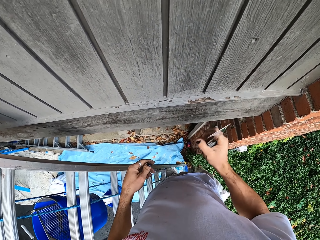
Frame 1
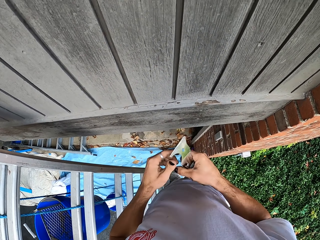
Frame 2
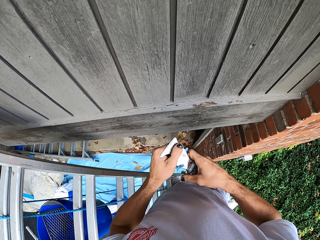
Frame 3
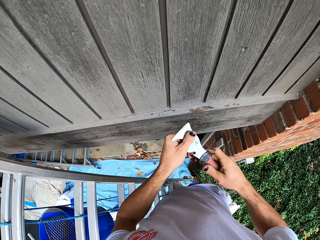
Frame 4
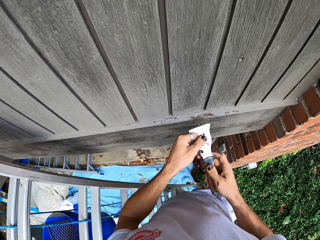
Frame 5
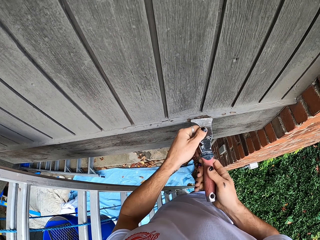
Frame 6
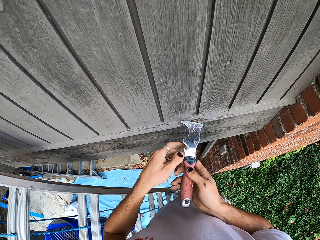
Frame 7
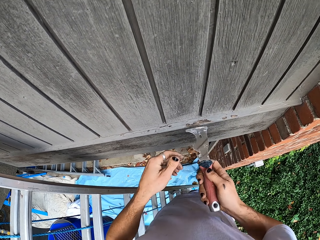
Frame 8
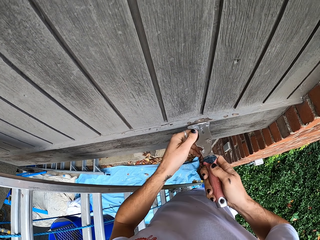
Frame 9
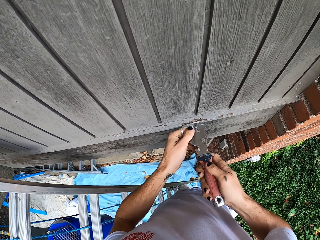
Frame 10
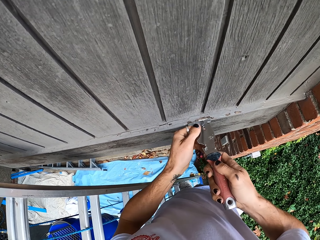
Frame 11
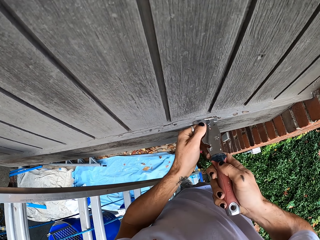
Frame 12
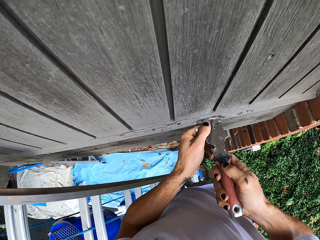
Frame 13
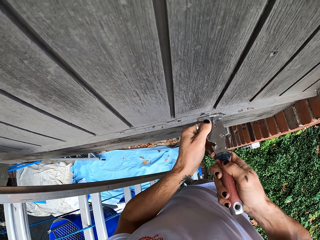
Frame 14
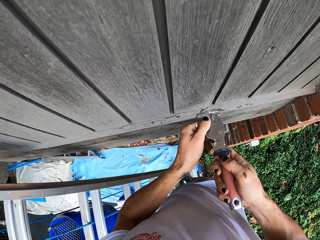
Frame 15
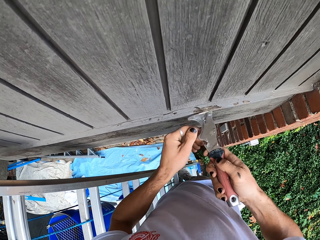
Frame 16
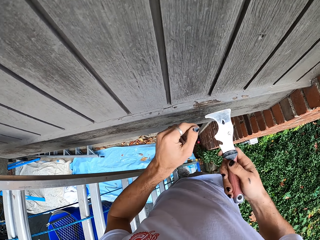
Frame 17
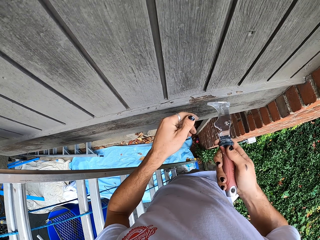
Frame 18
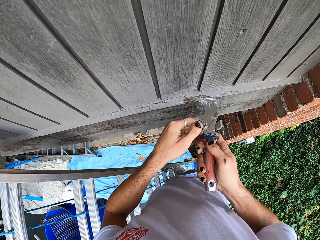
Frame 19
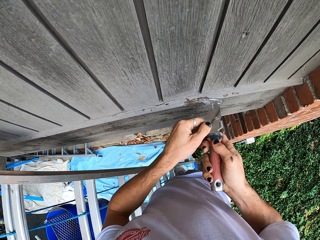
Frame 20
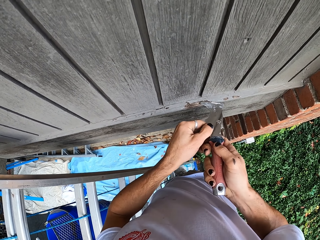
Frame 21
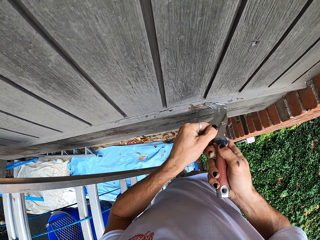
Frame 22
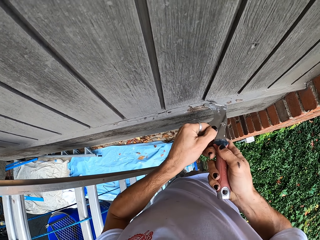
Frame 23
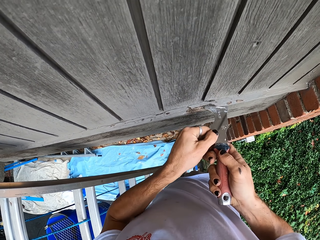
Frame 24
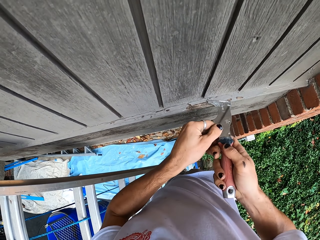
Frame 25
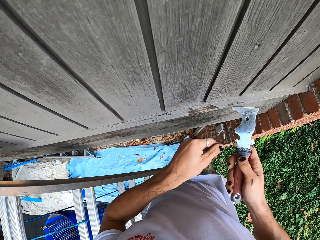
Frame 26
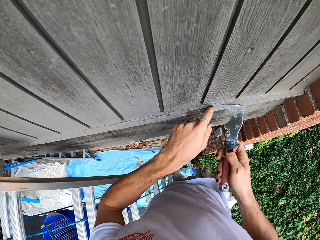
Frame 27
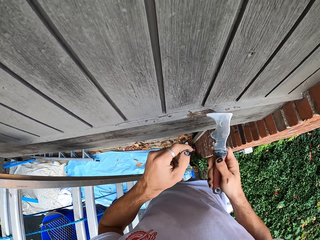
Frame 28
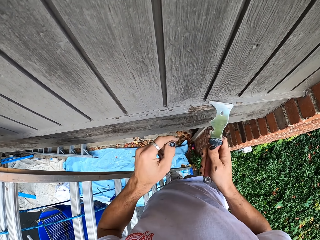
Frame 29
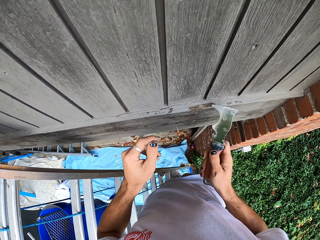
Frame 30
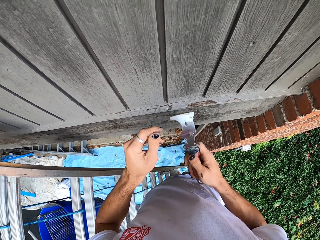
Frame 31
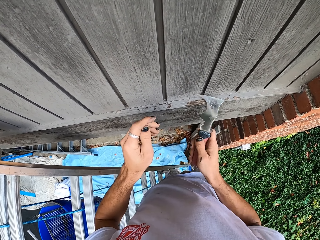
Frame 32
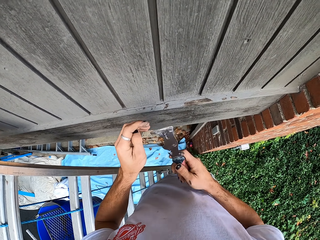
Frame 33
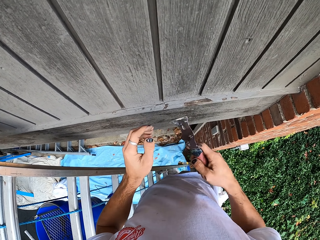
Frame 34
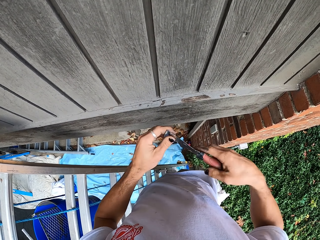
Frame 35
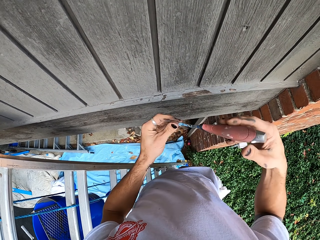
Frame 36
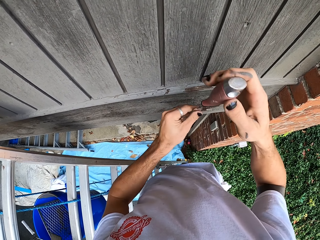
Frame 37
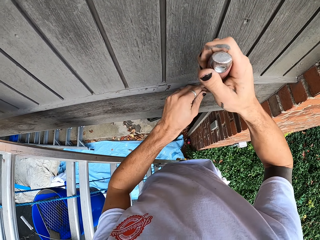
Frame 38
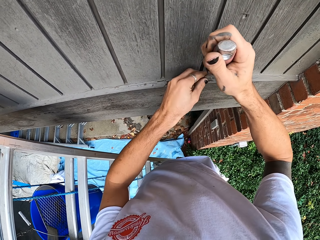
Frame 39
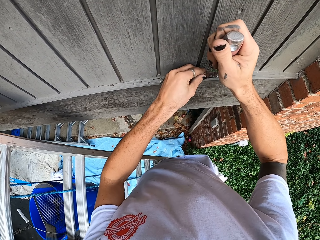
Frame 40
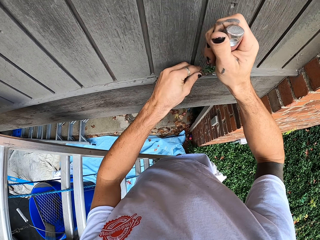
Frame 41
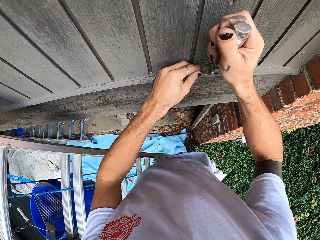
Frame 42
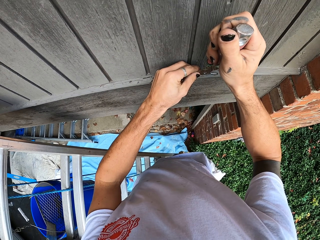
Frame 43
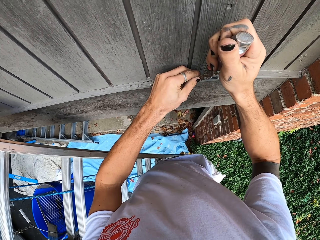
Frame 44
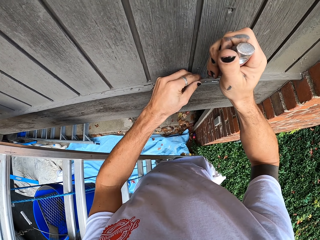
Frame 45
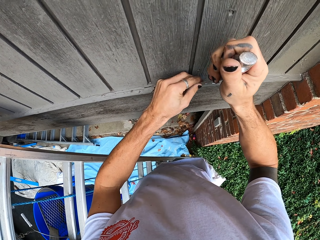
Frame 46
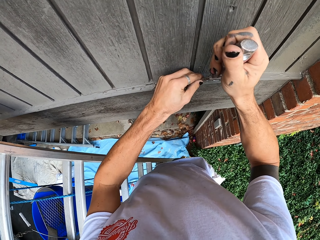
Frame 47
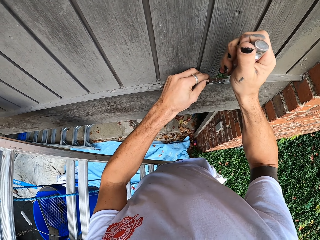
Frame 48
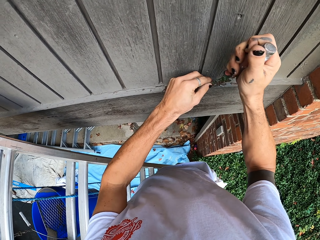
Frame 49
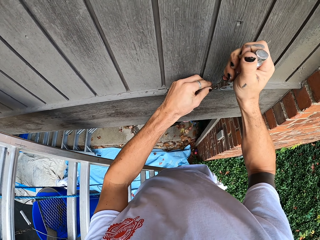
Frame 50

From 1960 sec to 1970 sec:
The camera wearer scrubs the paint on the wood. They remove something on the wall with the scraper.

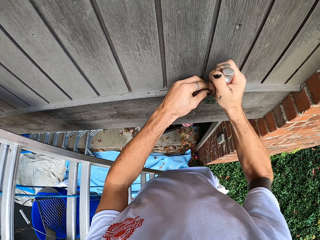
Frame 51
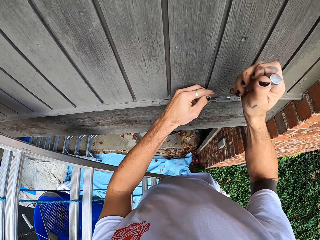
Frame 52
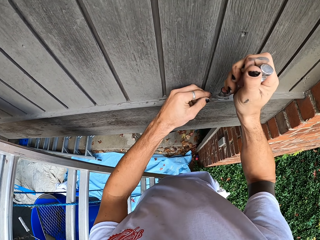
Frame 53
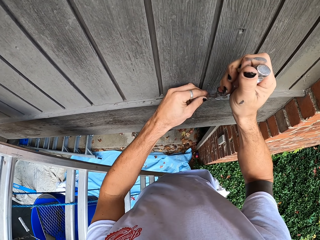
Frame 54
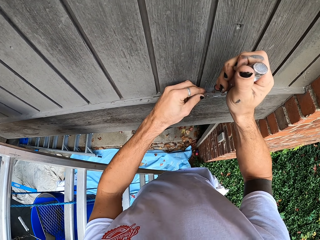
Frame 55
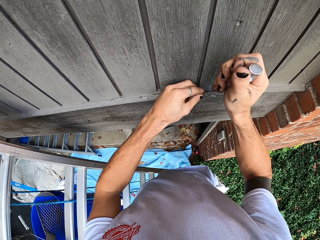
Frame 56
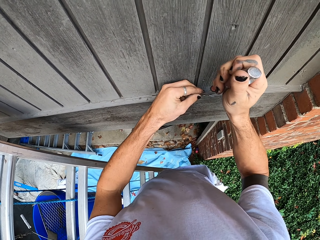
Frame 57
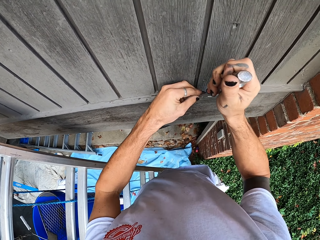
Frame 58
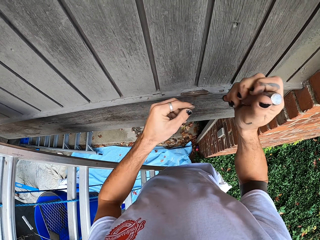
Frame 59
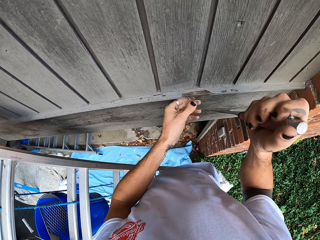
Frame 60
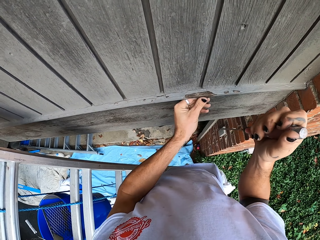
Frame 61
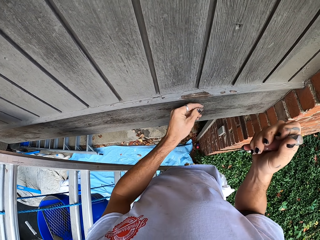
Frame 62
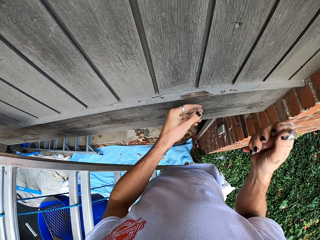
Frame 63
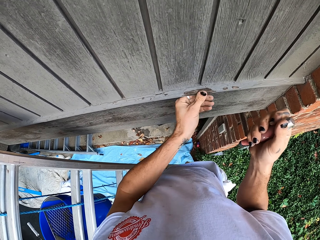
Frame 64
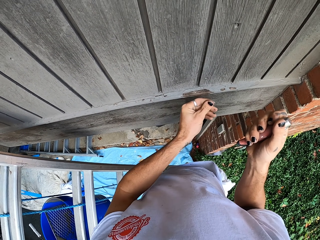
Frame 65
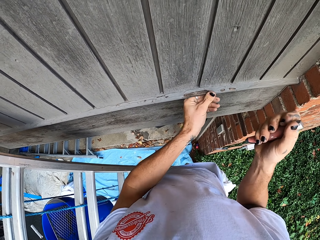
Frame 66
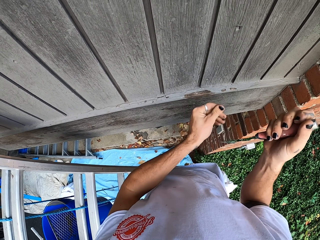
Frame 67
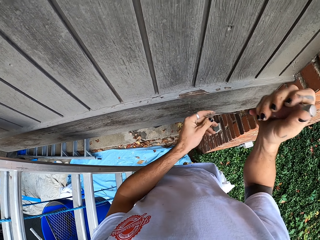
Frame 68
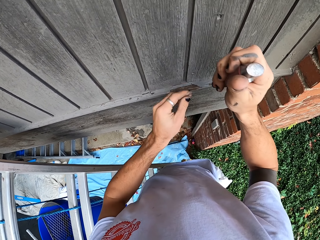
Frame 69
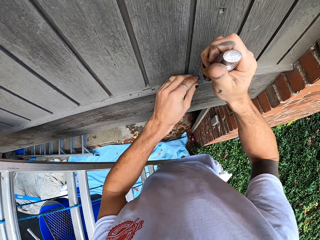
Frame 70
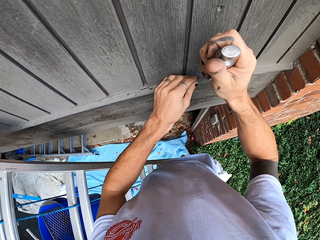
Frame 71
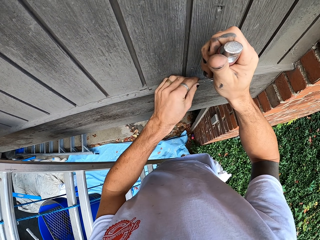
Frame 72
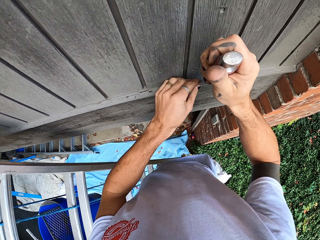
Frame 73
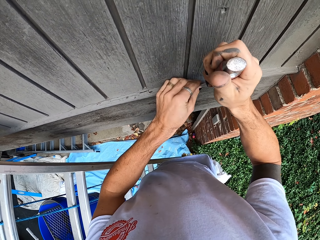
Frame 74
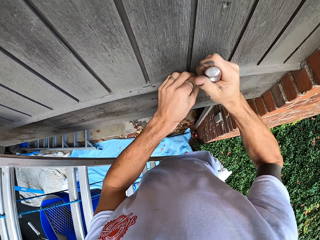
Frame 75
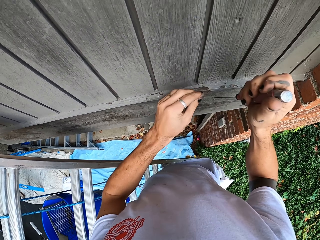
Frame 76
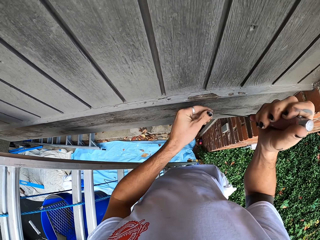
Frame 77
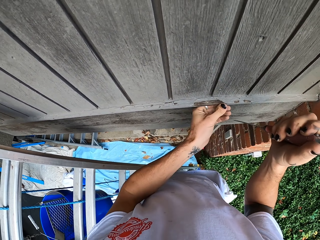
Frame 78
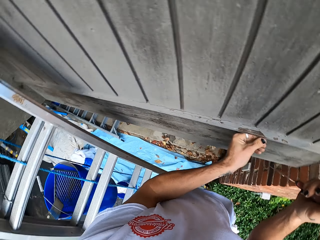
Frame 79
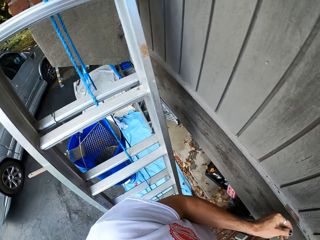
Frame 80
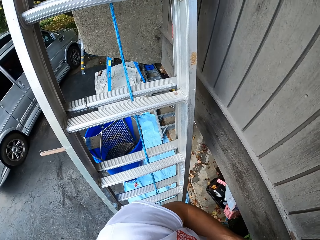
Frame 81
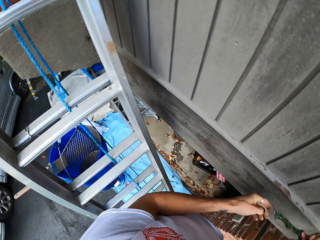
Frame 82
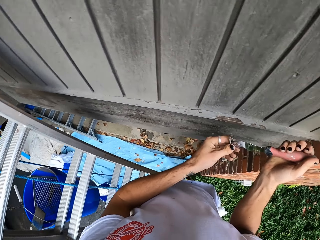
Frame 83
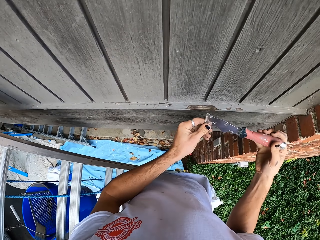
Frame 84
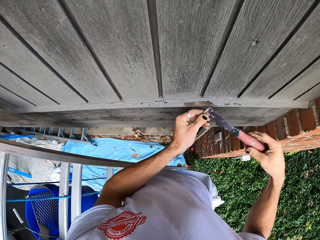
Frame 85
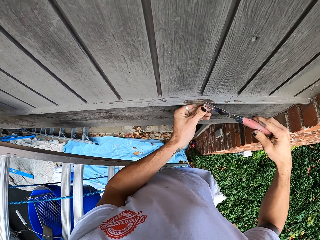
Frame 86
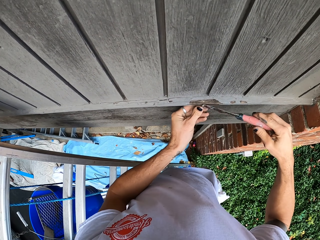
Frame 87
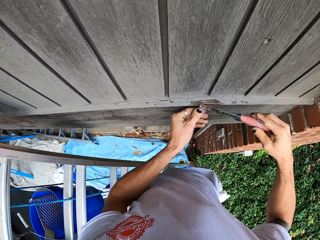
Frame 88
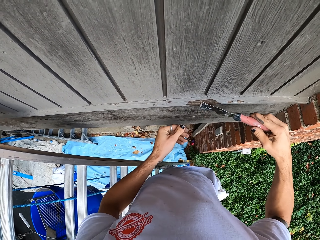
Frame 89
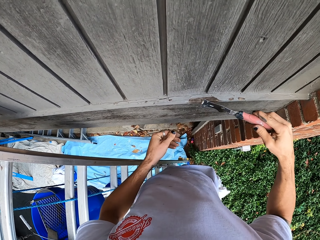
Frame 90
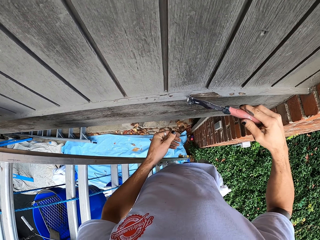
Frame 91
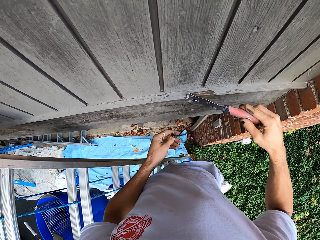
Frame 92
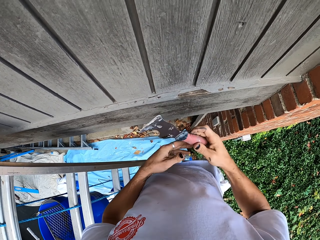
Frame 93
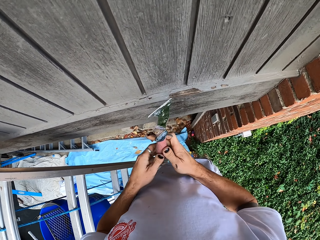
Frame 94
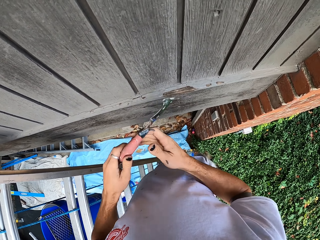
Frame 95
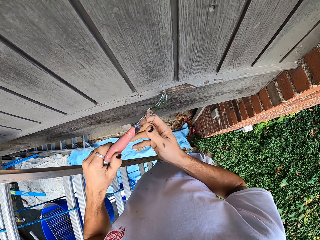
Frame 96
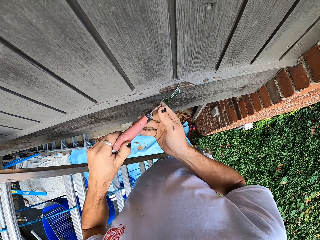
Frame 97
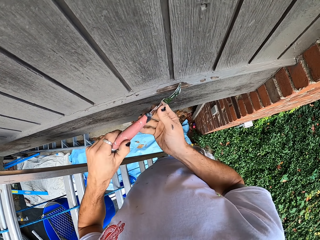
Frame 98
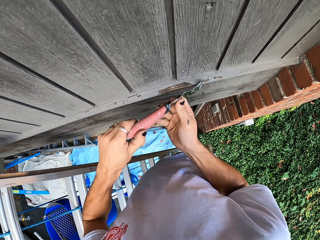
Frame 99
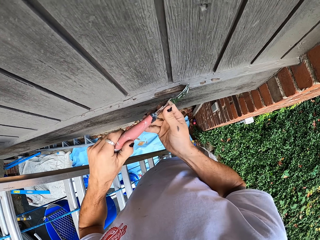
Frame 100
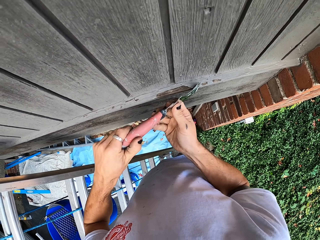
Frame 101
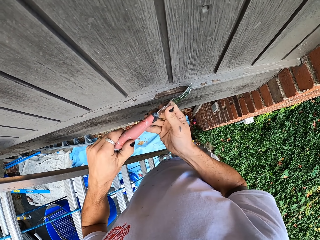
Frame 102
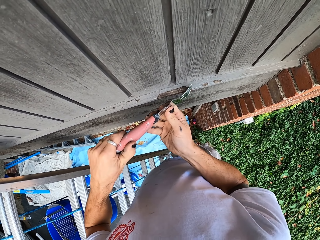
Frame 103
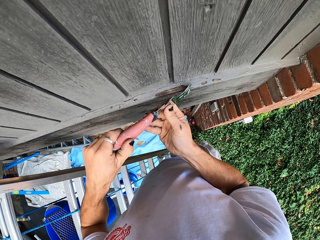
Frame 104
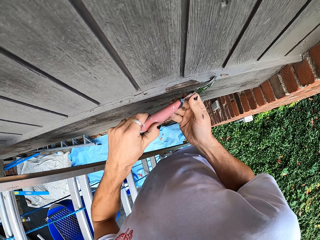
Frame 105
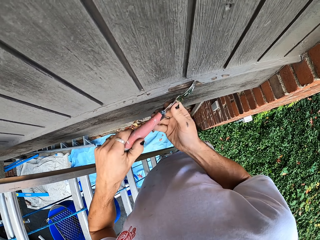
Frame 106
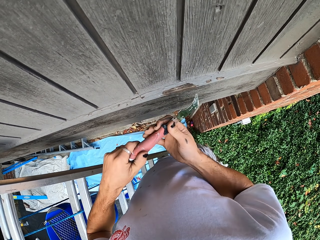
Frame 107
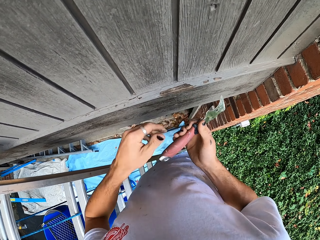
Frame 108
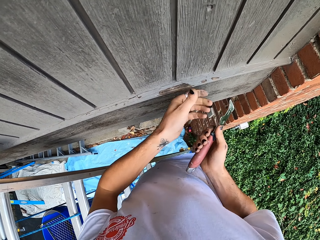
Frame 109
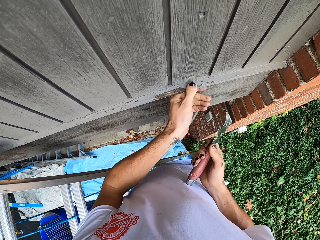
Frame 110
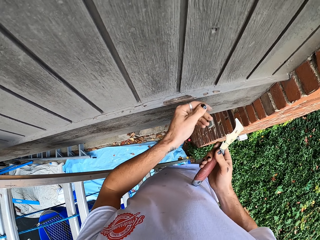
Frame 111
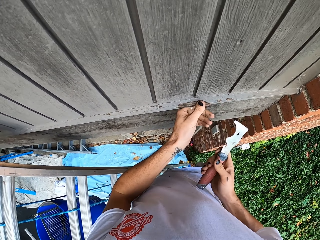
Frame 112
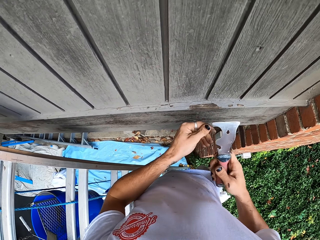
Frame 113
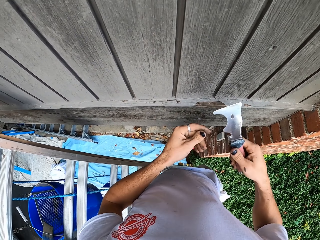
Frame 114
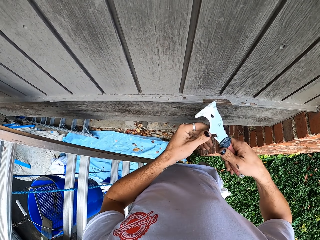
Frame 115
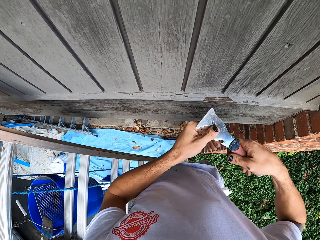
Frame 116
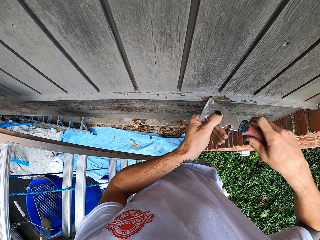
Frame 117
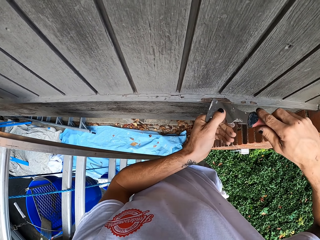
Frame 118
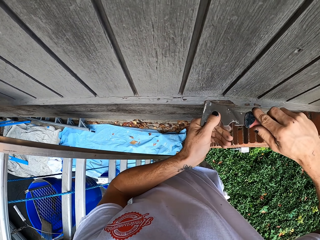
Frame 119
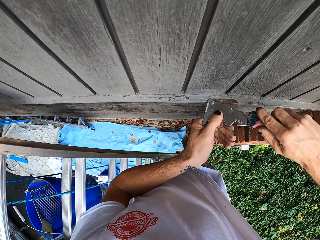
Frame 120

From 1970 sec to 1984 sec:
The camera wearer wipes the wall with his finger. He removes something on the wall with the scraper. He looks around. He removes something on the wall with the scraper. He wipes the wall with his finger.
